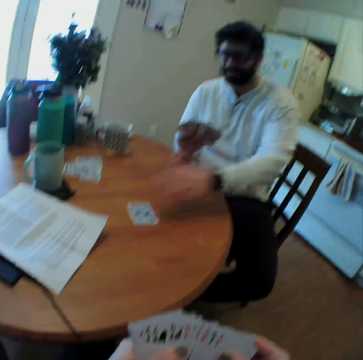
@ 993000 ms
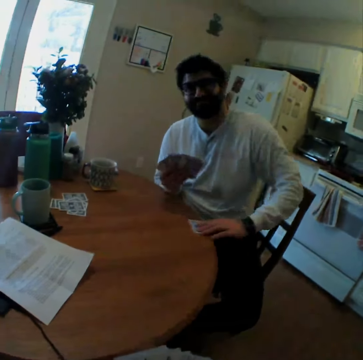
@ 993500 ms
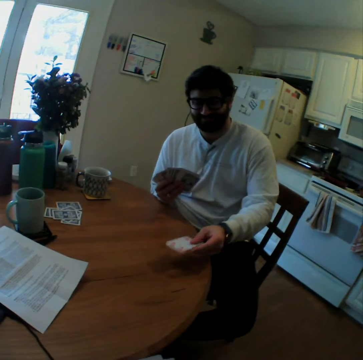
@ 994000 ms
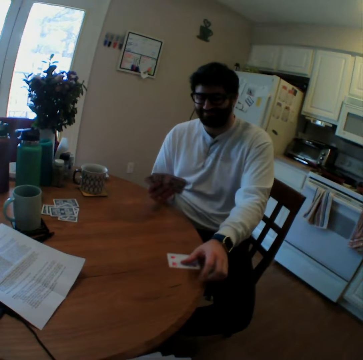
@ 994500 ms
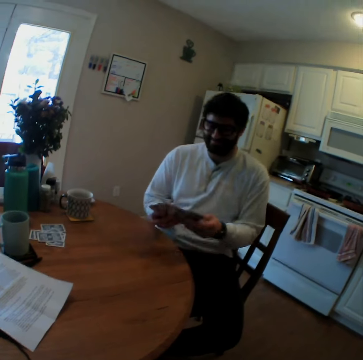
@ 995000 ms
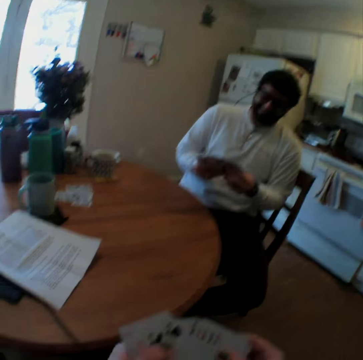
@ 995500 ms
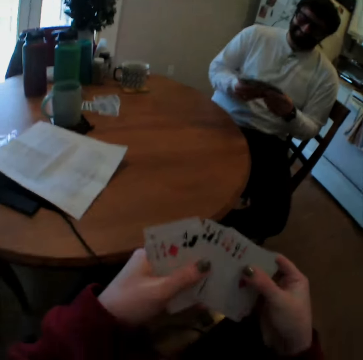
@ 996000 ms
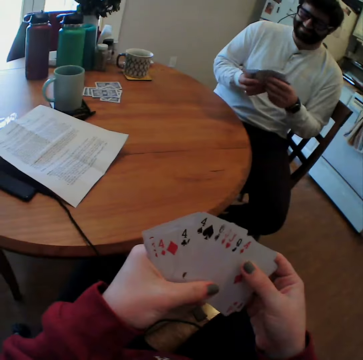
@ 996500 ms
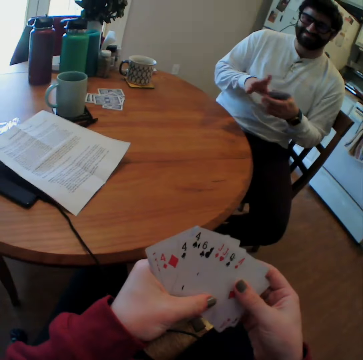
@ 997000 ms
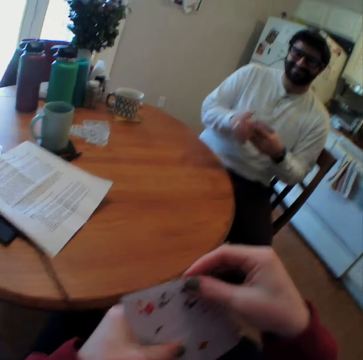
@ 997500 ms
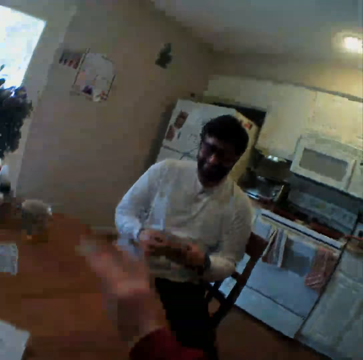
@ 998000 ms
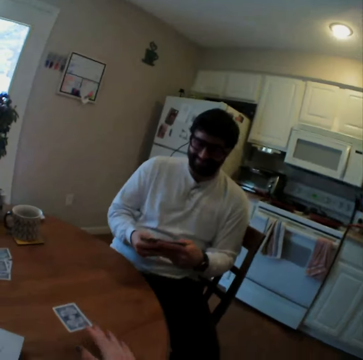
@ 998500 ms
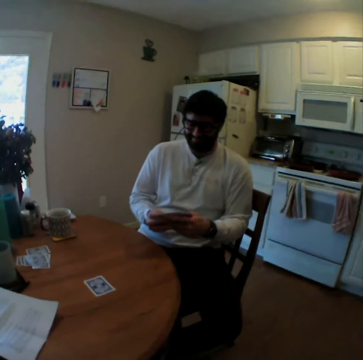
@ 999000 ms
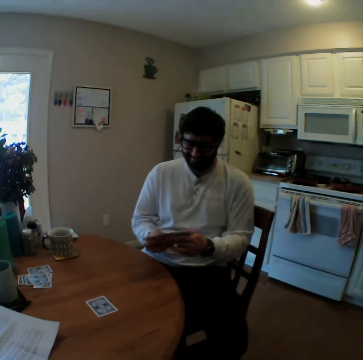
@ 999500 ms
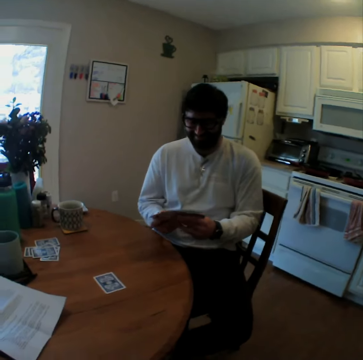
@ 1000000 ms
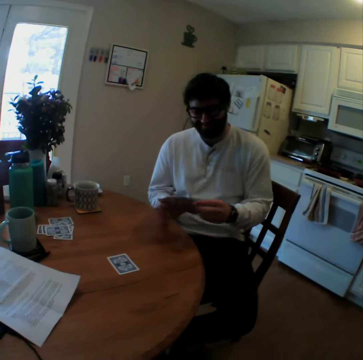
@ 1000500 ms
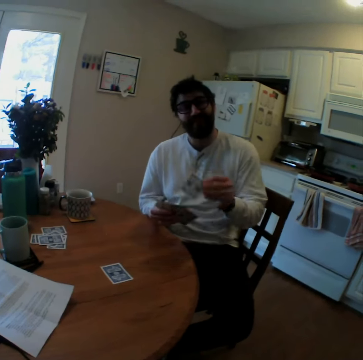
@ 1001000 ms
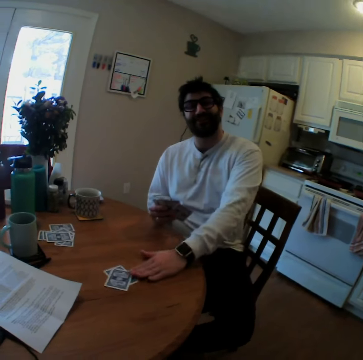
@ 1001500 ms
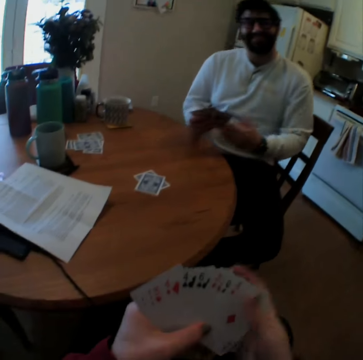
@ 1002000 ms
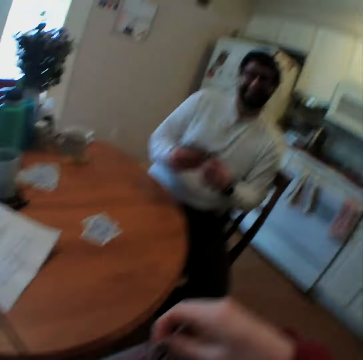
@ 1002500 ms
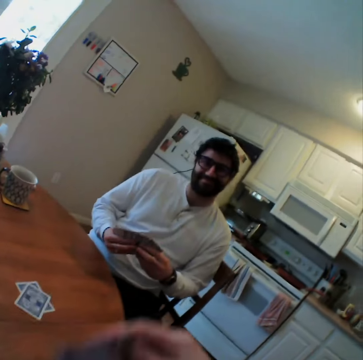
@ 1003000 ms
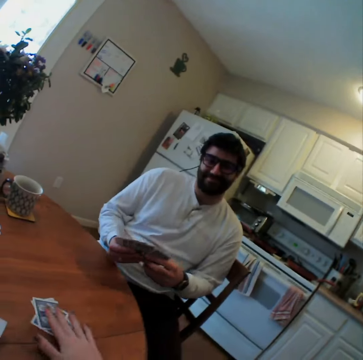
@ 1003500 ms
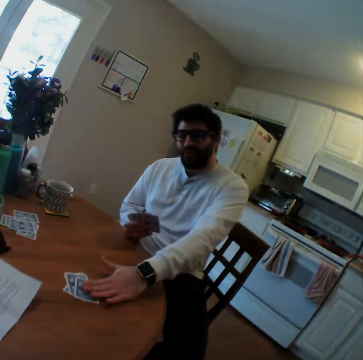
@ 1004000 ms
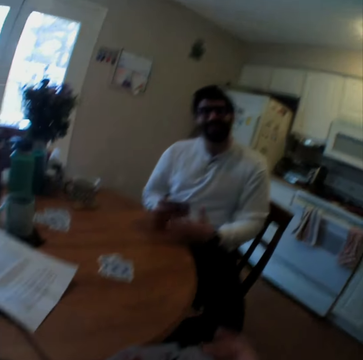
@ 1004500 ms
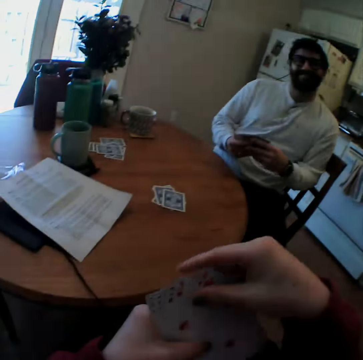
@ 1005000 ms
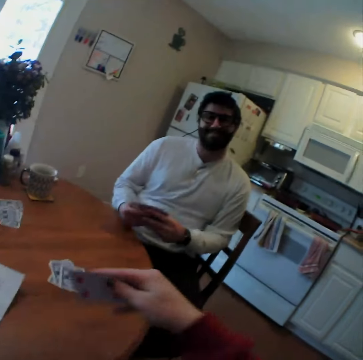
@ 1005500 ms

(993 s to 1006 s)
A man takes a playing card on the table. The man turns the card. The camera wearer arranges the playing cards. They play a card game with the man, put a card, and laugh. The man puts a card. The camera wearer puts a card. The man puts a card.

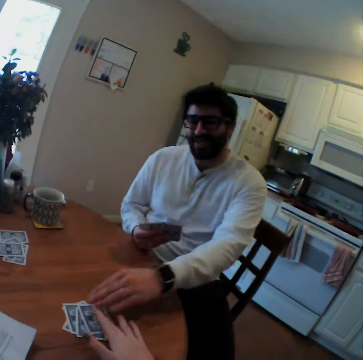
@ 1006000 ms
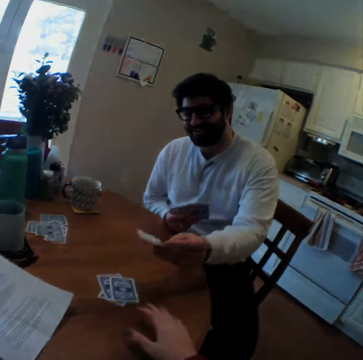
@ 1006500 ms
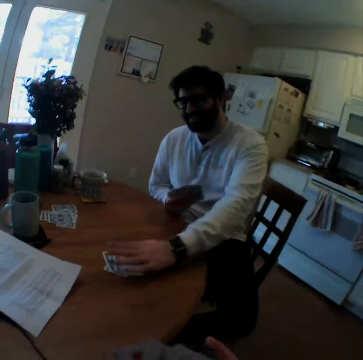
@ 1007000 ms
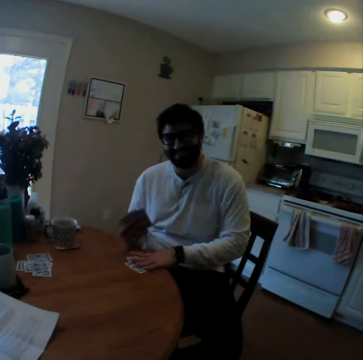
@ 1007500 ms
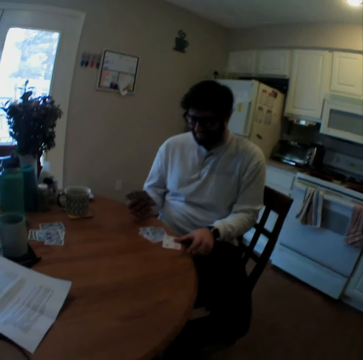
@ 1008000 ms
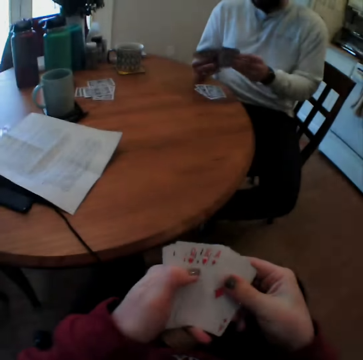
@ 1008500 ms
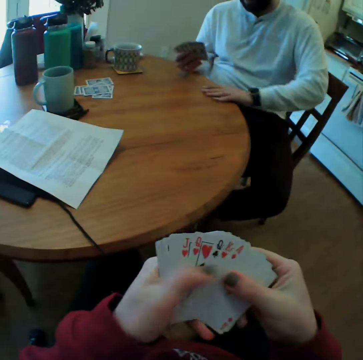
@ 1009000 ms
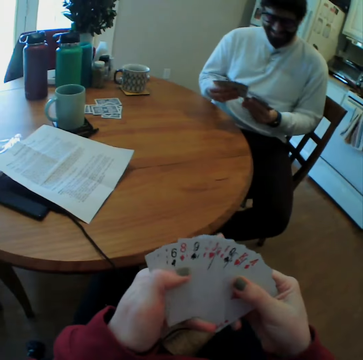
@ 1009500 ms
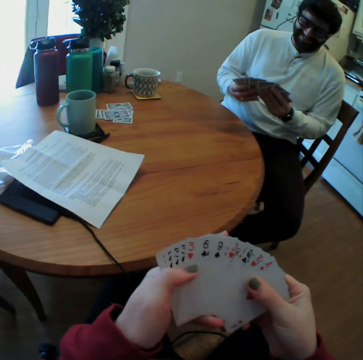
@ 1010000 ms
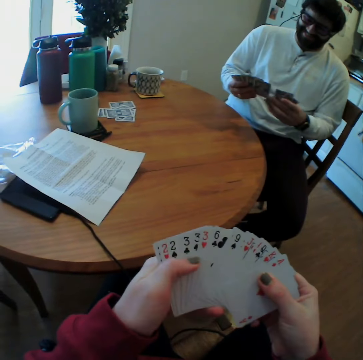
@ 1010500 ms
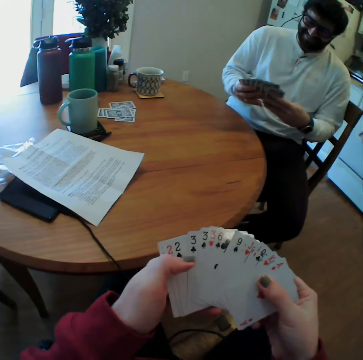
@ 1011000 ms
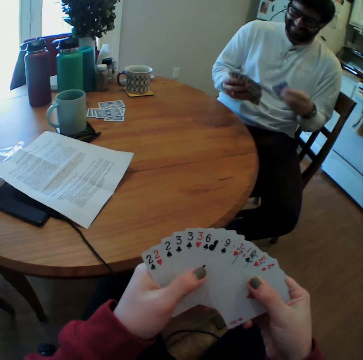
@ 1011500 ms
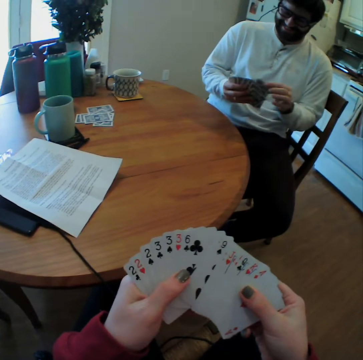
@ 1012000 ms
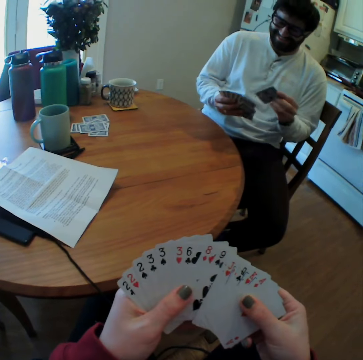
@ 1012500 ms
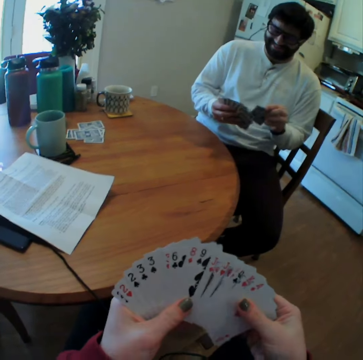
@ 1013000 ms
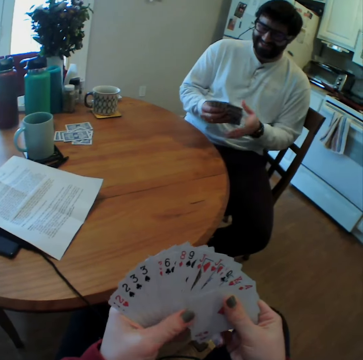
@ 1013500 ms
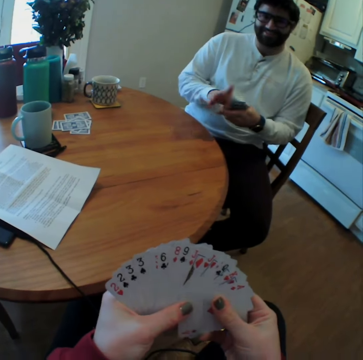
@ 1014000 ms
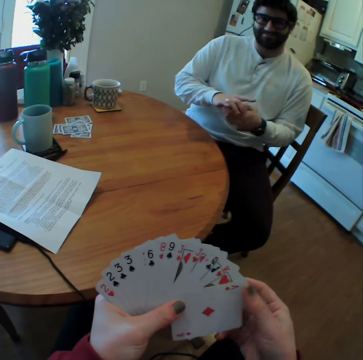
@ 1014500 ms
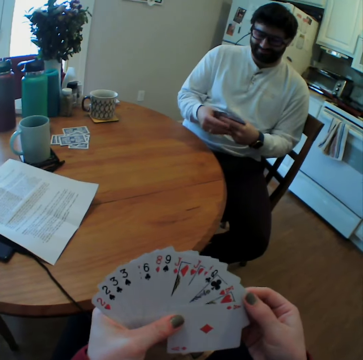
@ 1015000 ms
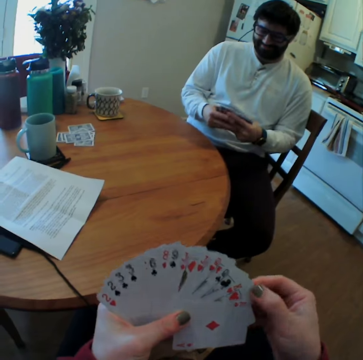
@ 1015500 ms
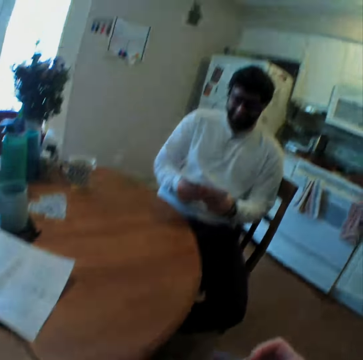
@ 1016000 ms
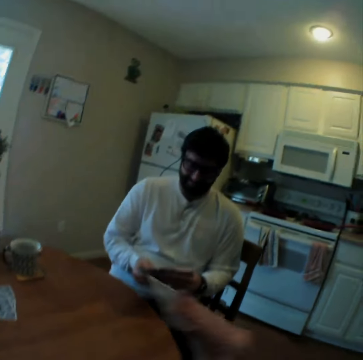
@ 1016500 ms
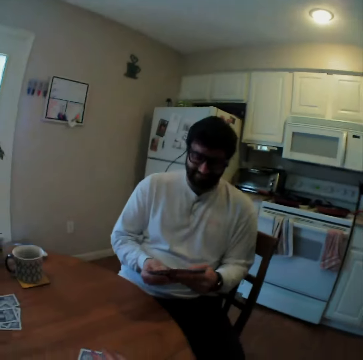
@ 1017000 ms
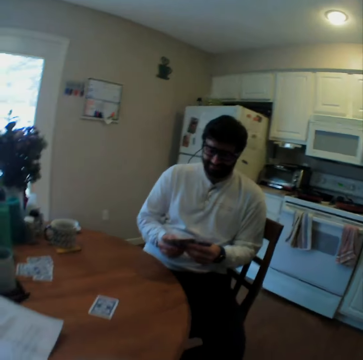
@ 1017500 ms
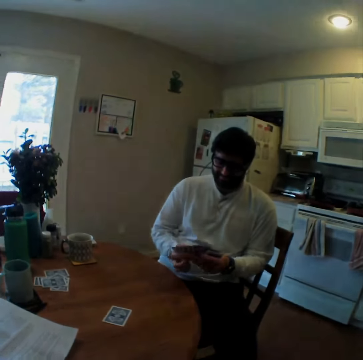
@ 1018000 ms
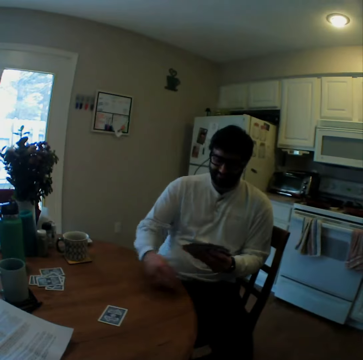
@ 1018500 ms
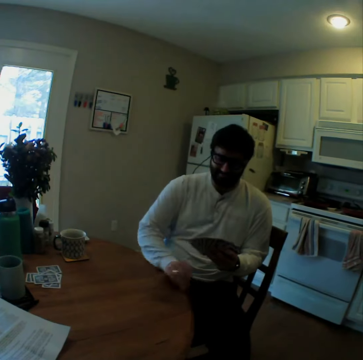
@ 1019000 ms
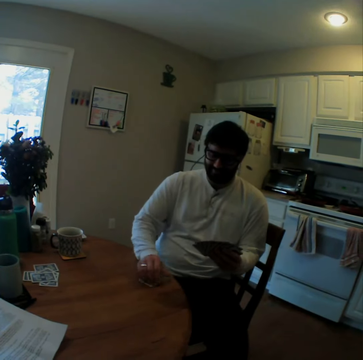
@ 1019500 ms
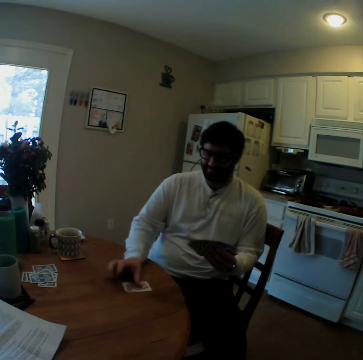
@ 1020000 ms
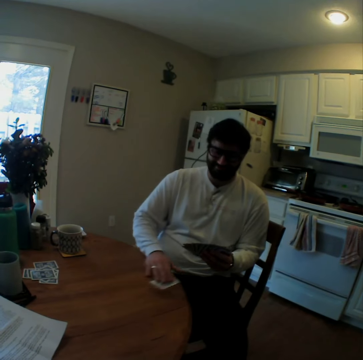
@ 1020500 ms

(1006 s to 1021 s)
The man turns a playing card on the table, moves a playing card on the table, takes a playing card, and takes playing cards on the table. The man arranges the playing cards. The camera wearer arranges the playing cards. They laugh. They put a playing card on the table. They speak. They look around the room. The man turns the playing card.

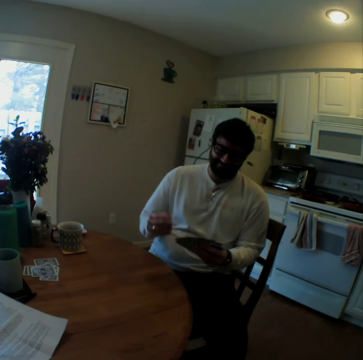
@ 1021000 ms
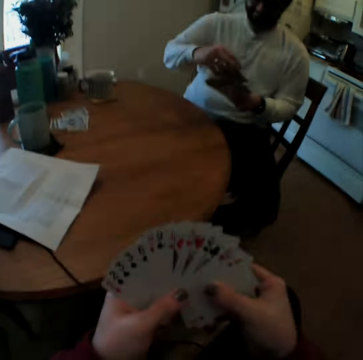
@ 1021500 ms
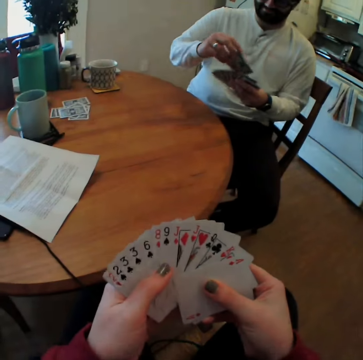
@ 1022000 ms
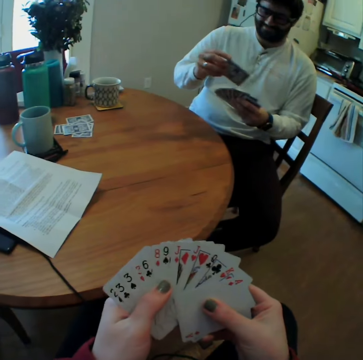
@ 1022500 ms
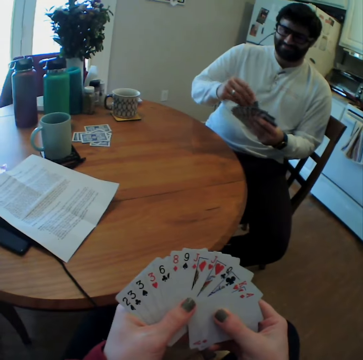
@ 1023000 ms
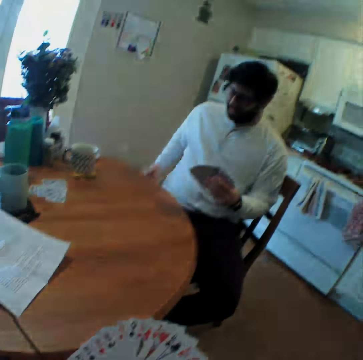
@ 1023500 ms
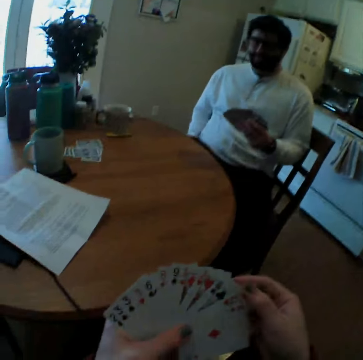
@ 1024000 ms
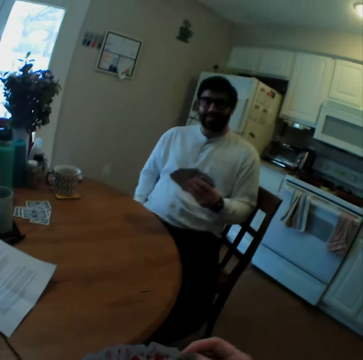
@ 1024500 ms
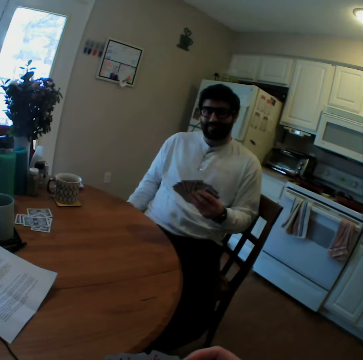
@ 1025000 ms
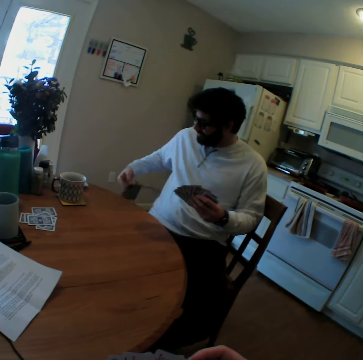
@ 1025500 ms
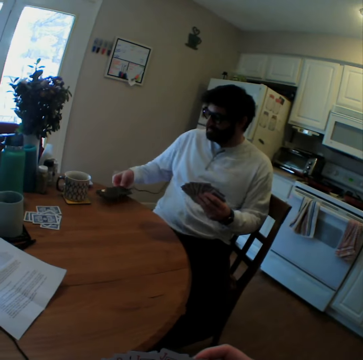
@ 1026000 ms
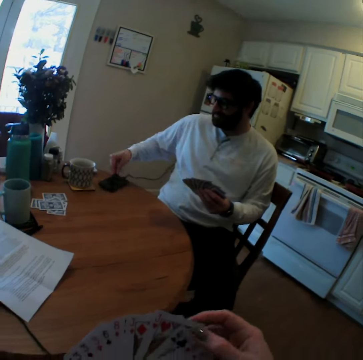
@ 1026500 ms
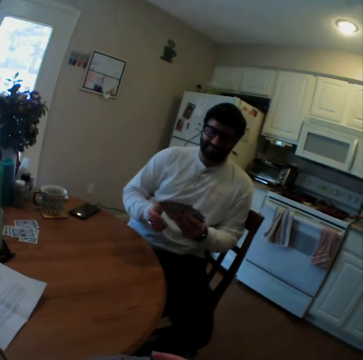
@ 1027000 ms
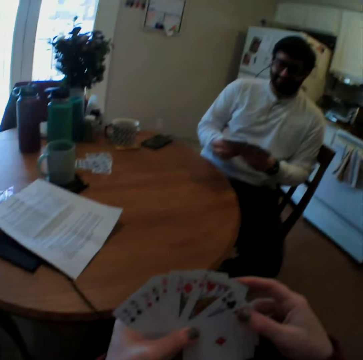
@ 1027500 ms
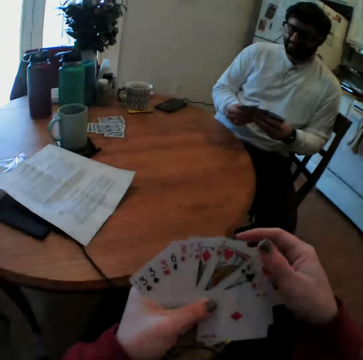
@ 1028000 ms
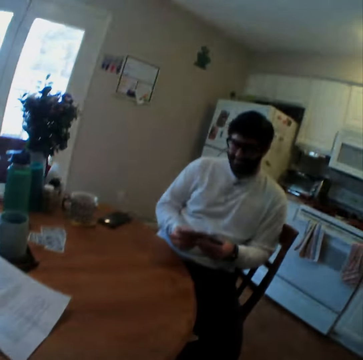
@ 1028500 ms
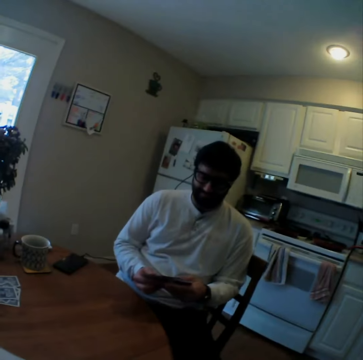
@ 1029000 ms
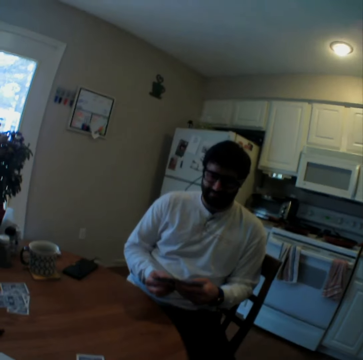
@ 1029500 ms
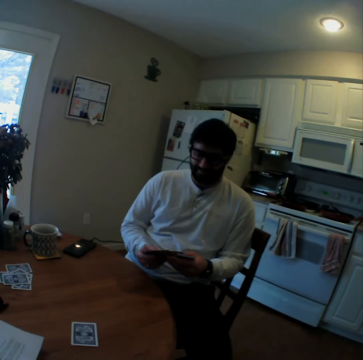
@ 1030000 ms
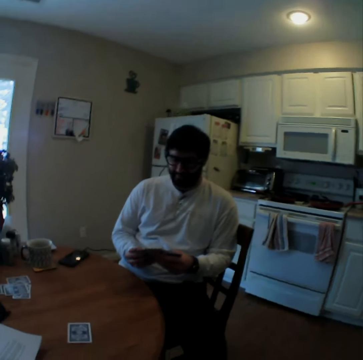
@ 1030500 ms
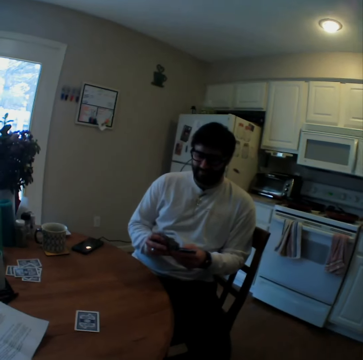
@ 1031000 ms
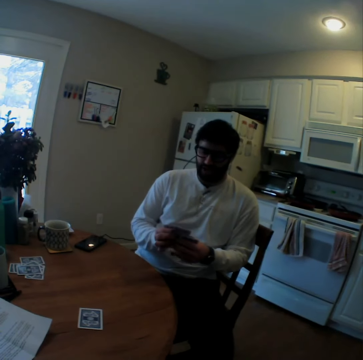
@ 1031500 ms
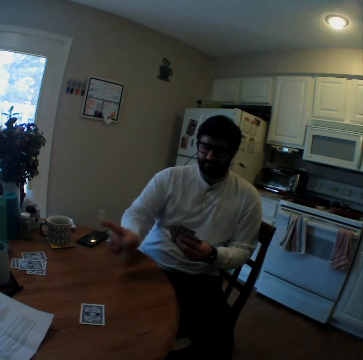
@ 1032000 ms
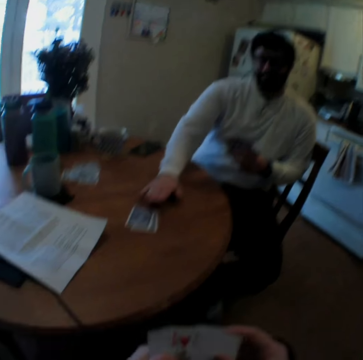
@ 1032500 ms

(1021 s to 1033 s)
The man takes the playing card. The man puts a hand under the table. The man takes a phone and puts the phone on the table. The man arranges the playing cards.
